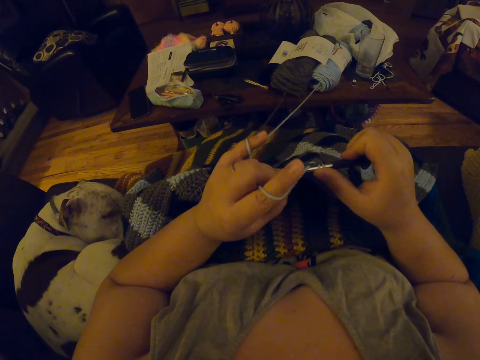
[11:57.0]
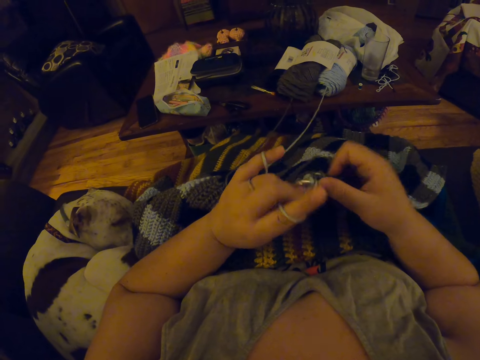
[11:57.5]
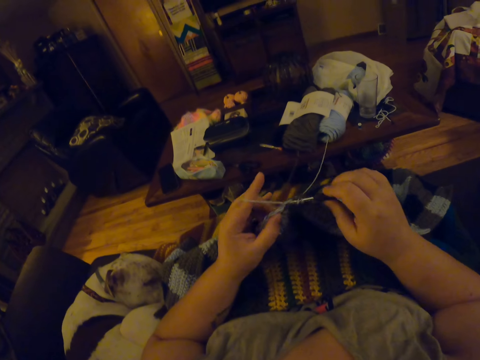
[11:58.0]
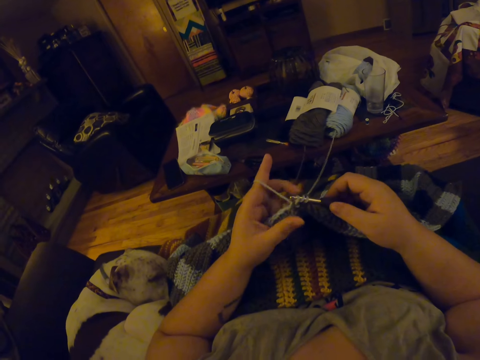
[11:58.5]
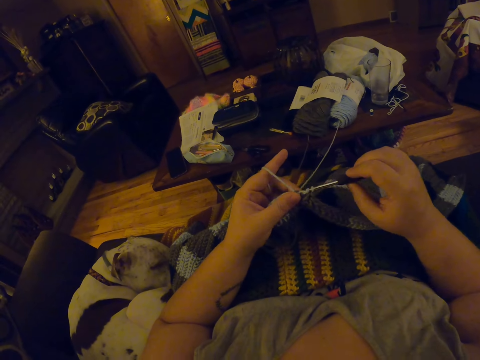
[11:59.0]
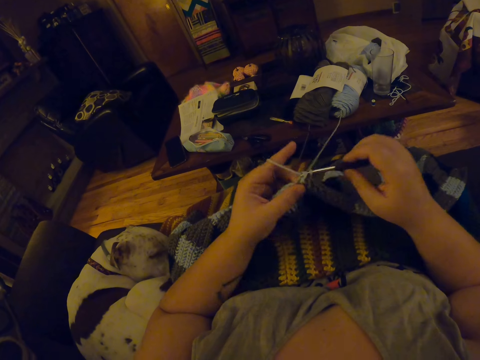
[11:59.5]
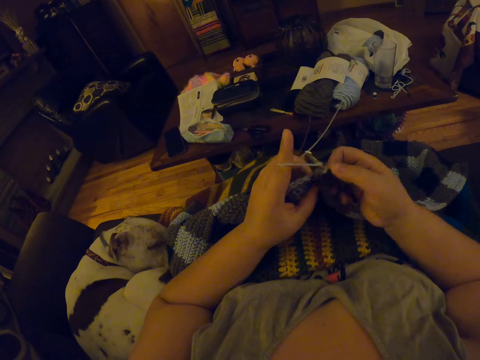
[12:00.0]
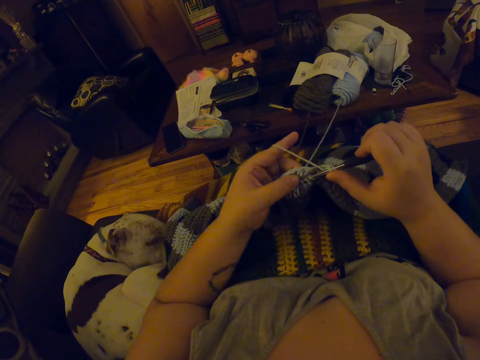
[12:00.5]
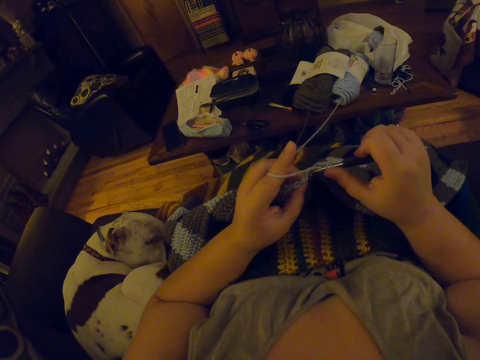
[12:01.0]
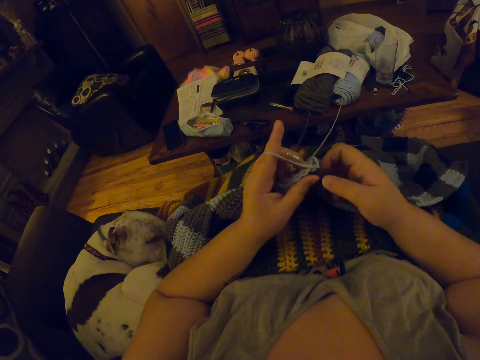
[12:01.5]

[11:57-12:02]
The camera wearer crochets the wool with the crochet.

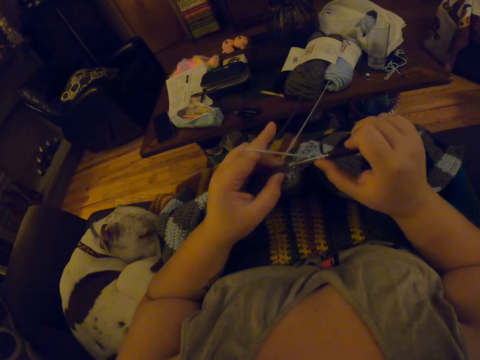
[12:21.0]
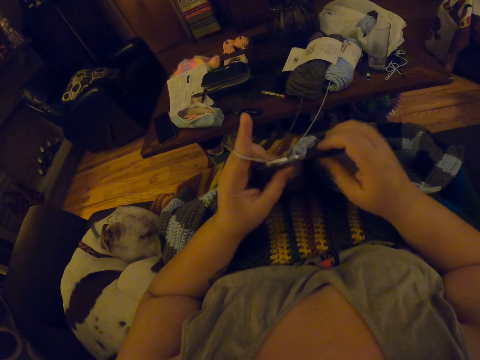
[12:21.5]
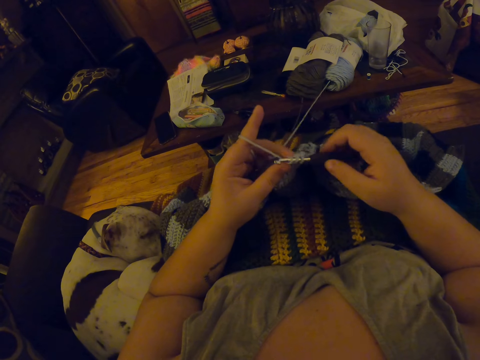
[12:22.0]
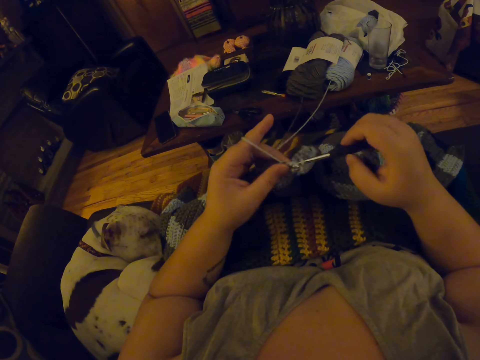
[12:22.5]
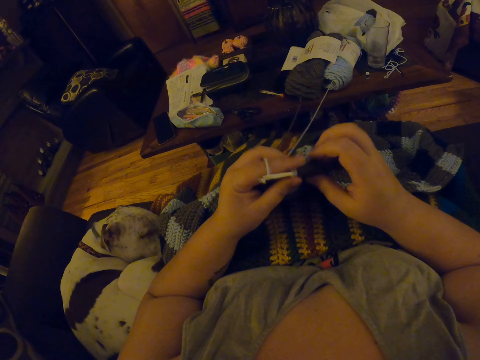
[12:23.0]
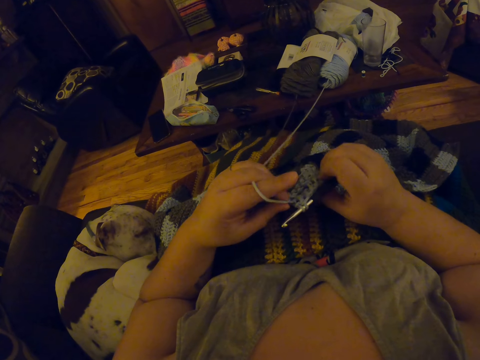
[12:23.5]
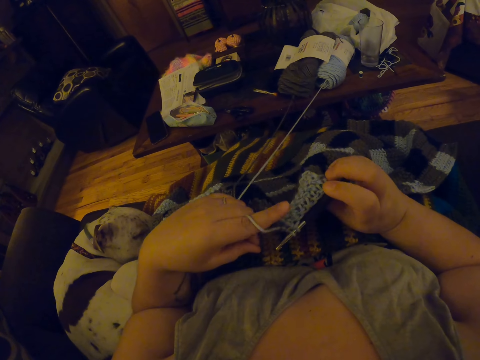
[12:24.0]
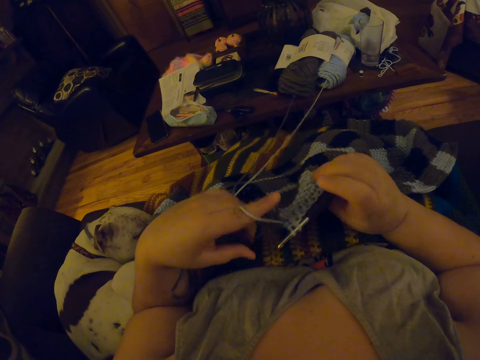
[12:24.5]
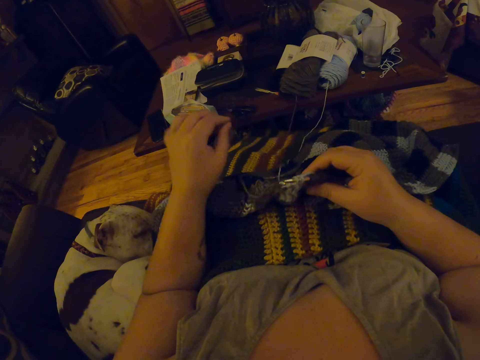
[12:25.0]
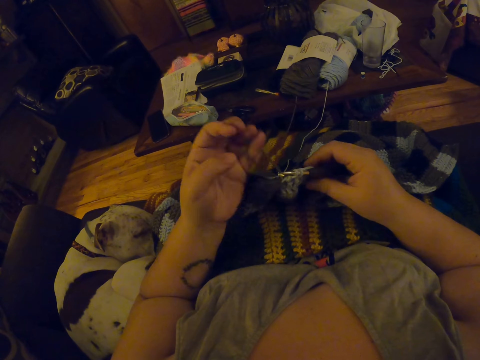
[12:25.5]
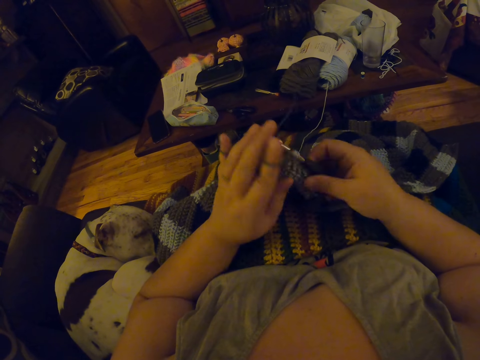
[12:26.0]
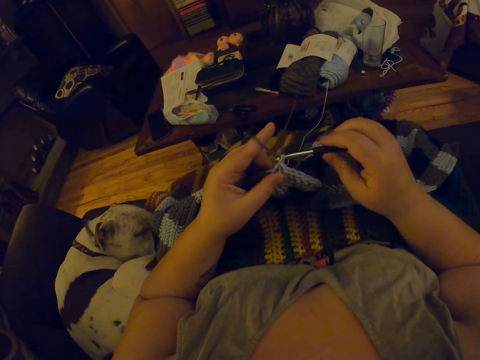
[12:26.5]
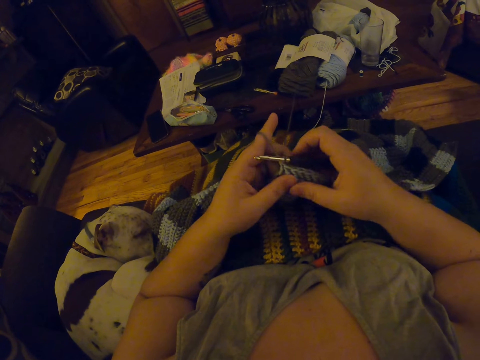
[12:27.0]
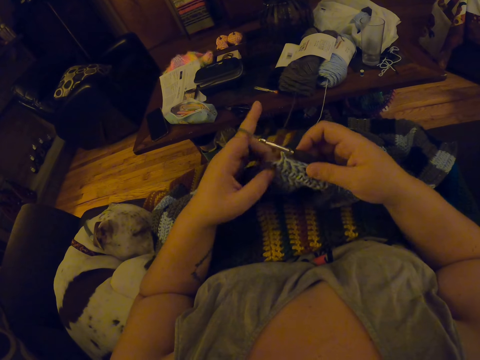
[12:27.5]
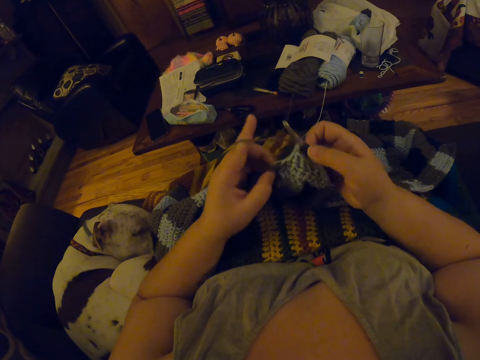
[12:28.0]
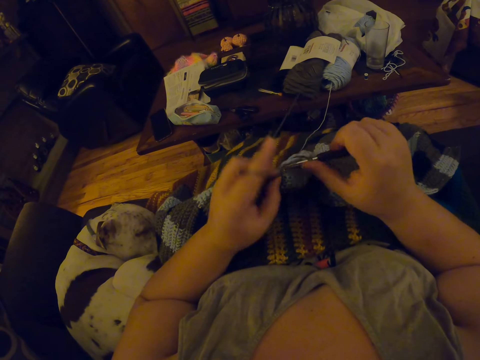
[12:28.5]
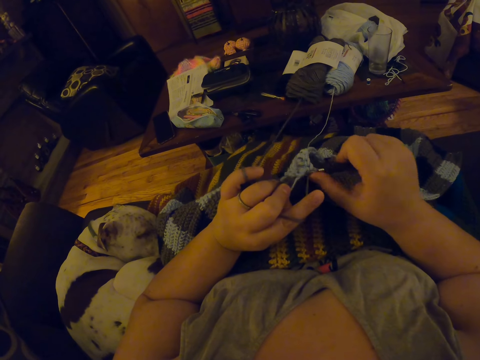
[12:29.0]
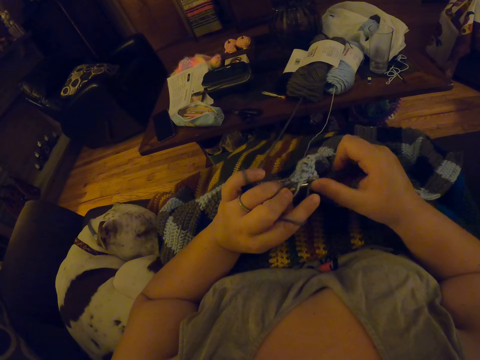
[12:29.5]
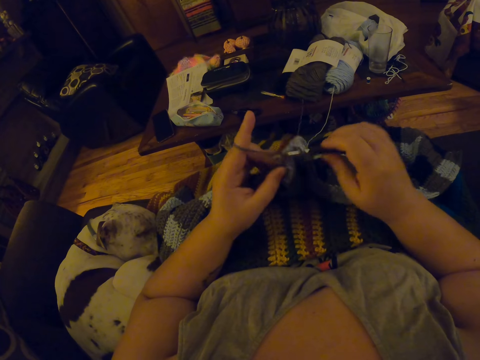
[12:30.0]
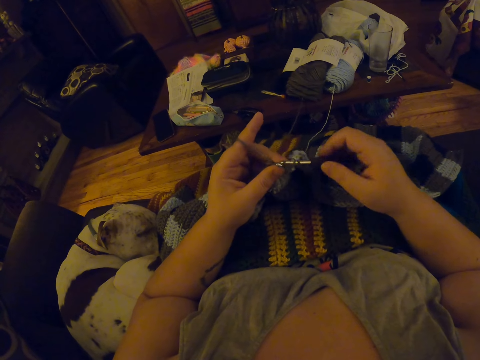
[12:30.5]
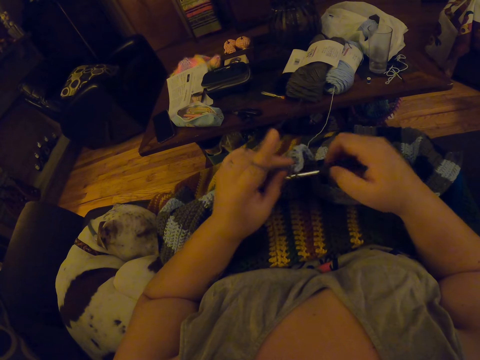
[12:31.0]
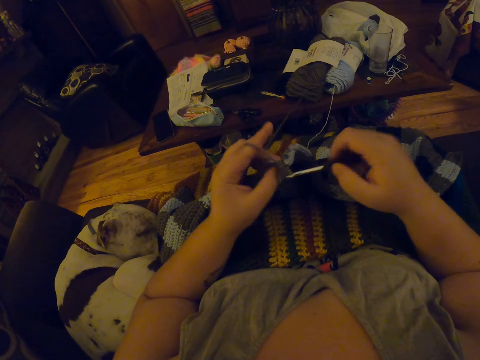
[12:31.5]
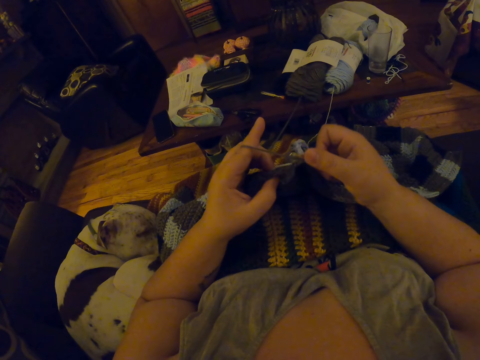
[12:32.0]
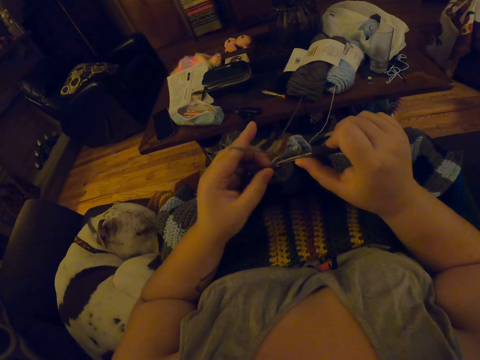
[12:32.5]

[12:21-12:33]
The camera wearer lets go of the crochet. She holds the crocheted wool with her hand. She pulls the crocheted wool with her hands. She lets go of the crocheted wool and moves her hand backwards. She lets go of the wool and moves her hand towards her. She holds the wool with her fingers and places the wool at the back of her fingers. She holds the crocheted wool with her fingers. She crochets the wool with the crochet.

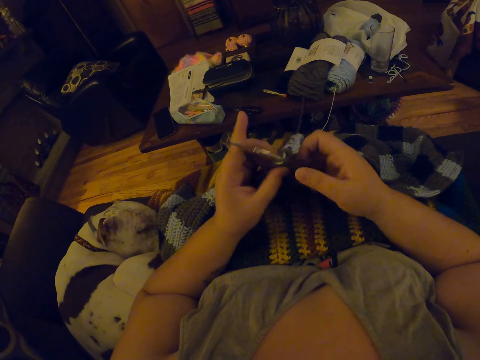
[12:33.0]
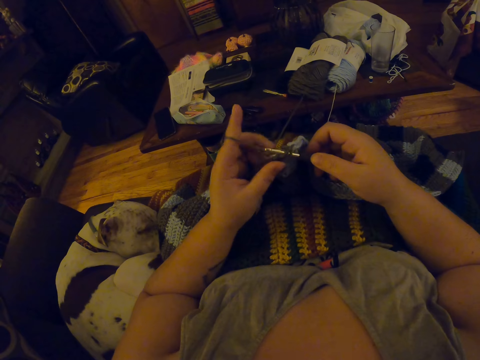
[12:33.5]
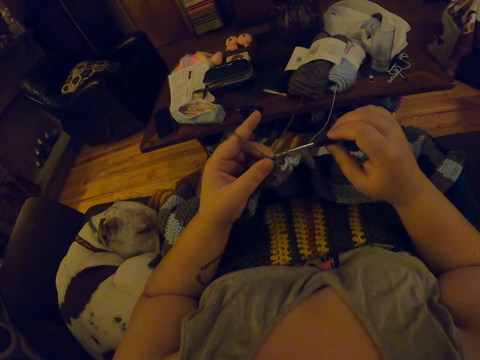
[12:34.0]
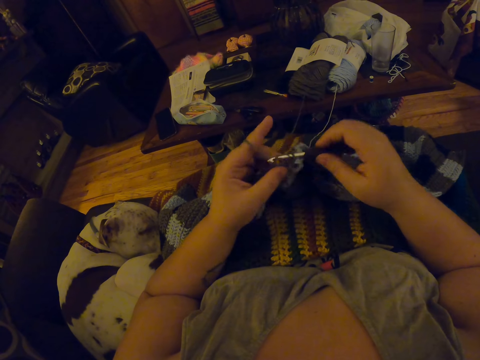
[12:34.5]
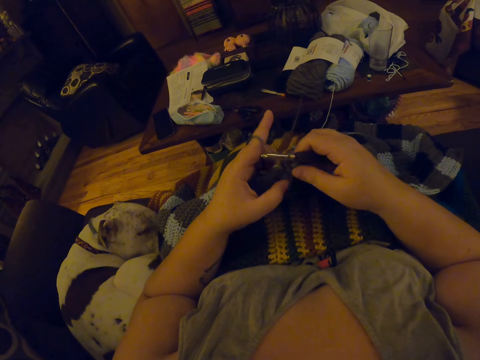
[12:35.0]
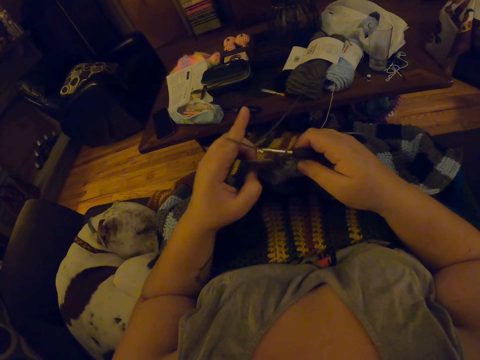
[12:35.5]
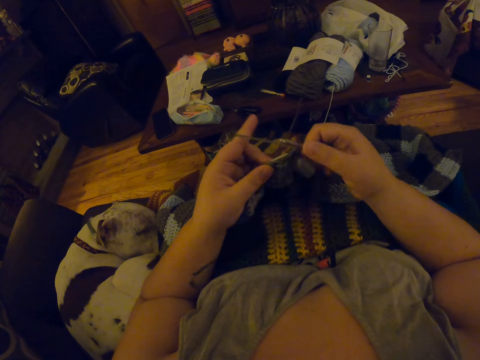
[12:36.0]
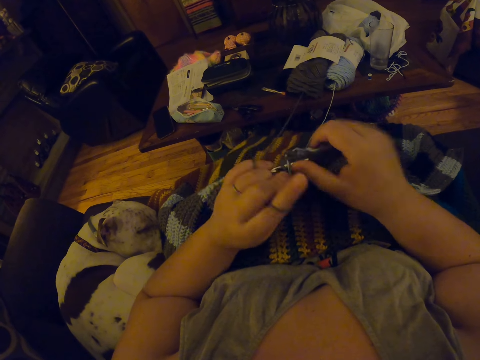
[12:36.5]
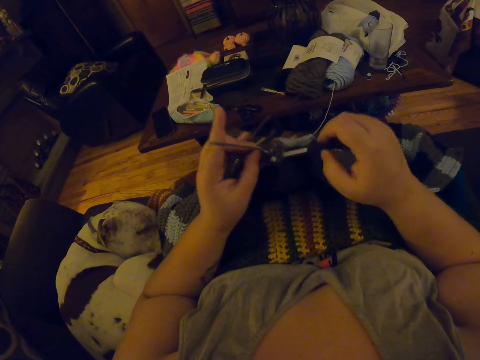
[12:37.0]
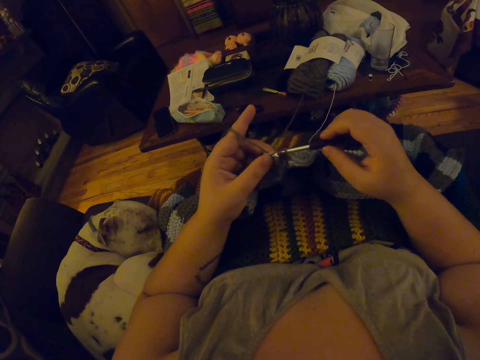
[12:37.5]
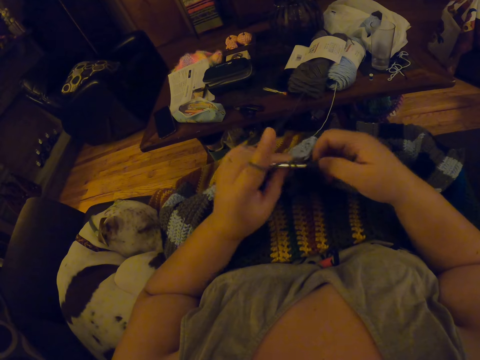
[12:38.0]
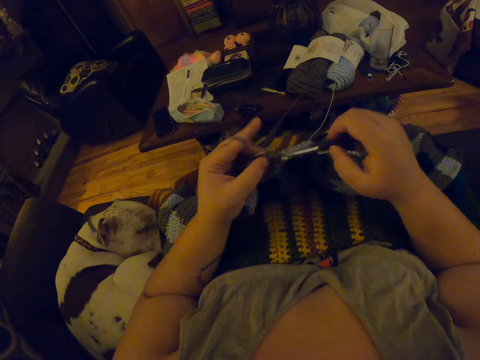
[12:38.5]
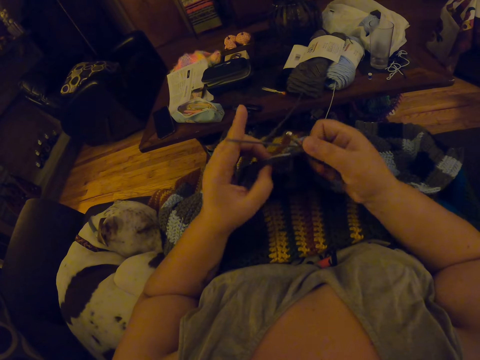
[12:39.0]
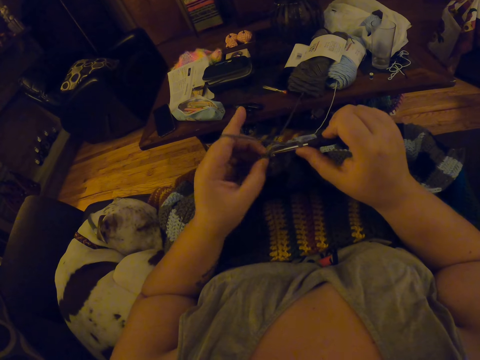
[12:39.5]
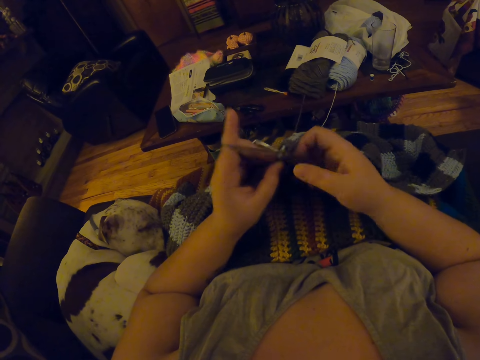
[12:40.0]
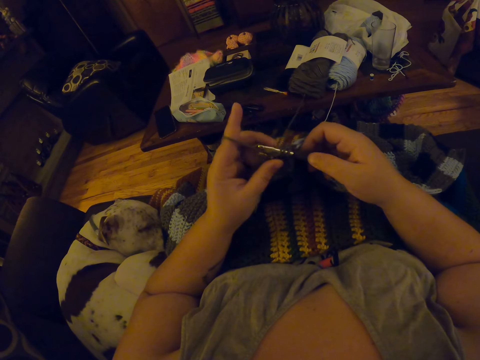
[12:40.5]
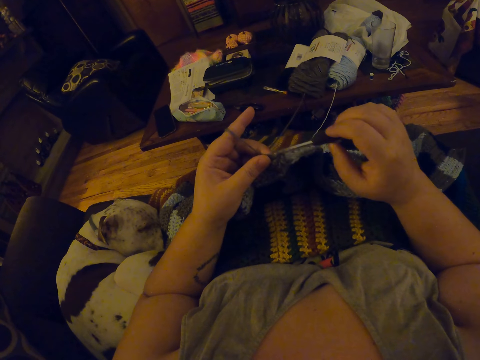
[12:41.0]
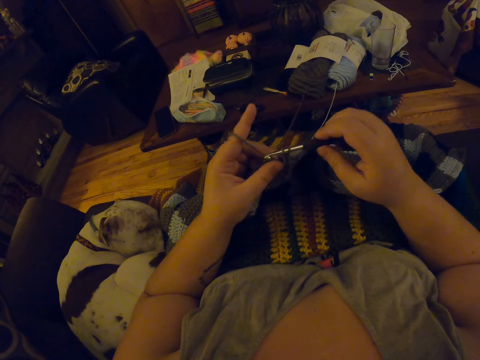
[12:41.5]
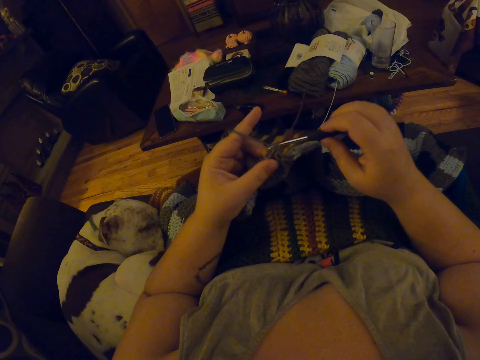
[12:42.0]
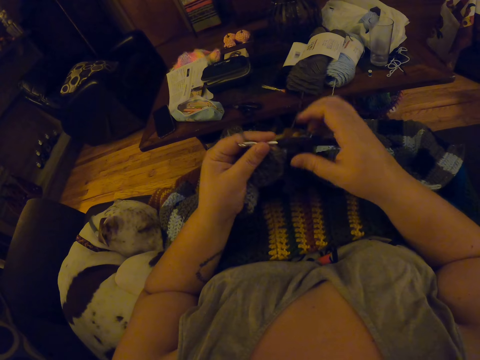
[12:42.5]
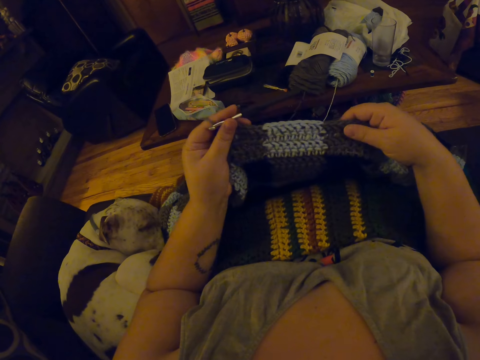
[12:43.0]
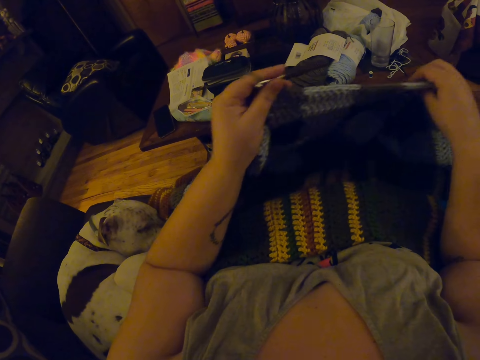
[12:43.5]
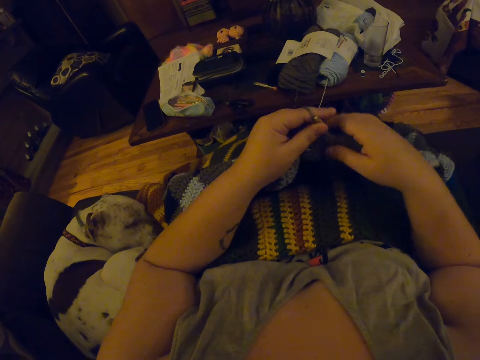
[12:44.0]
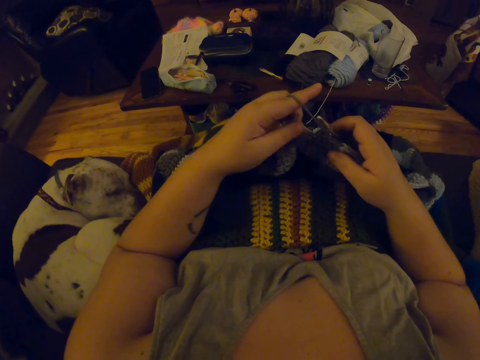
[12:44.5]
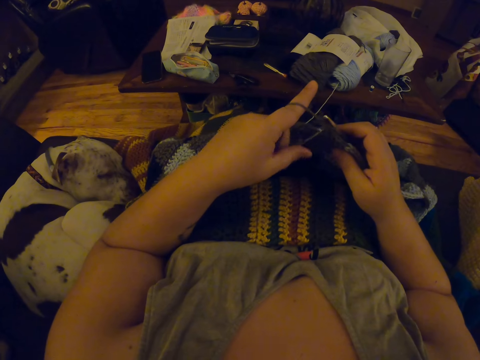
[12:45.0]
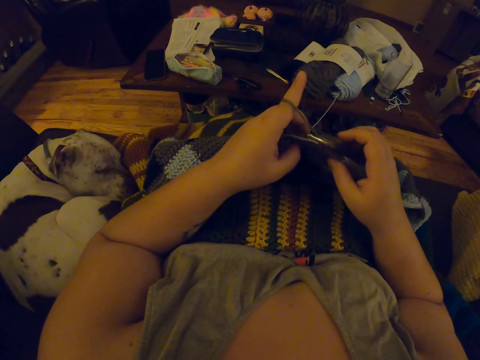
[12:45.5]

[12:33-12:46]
The camera wearer lets go of the crochet. She adjusts the blanket. She holds the crocheted wool with her hand. She moves her hand backwards. She throws the crocheted wool down. She moves her hand forwards.
